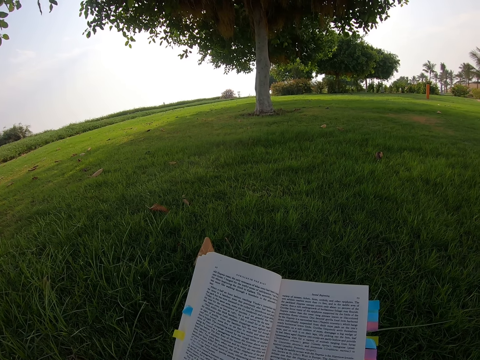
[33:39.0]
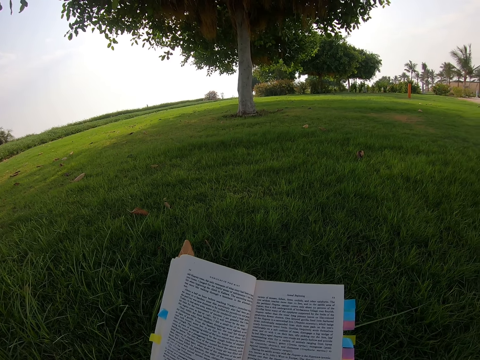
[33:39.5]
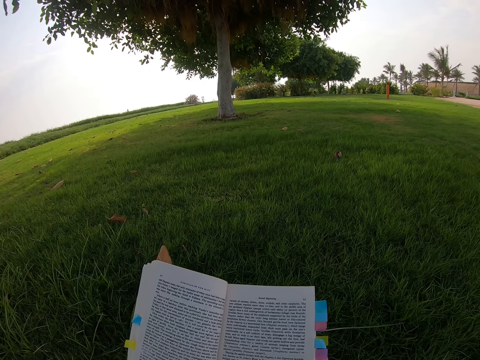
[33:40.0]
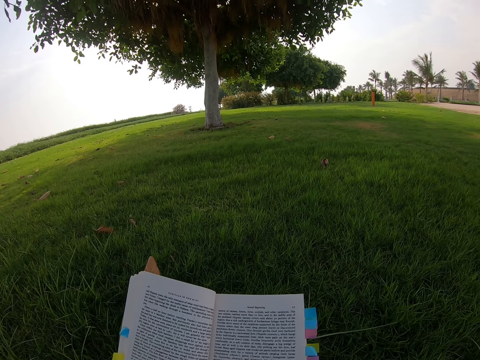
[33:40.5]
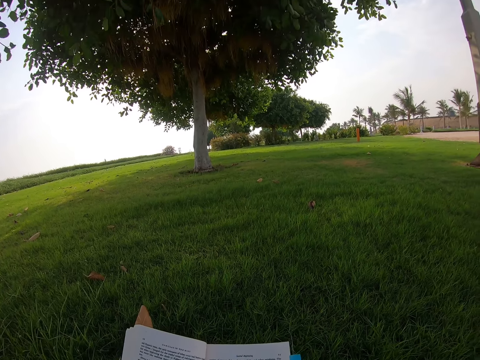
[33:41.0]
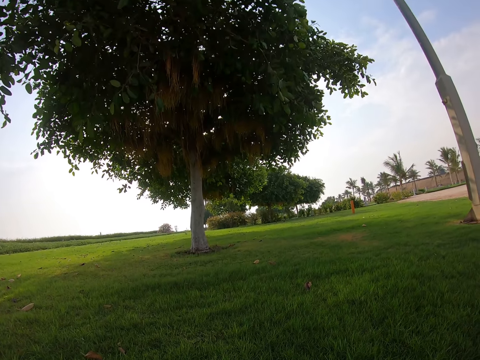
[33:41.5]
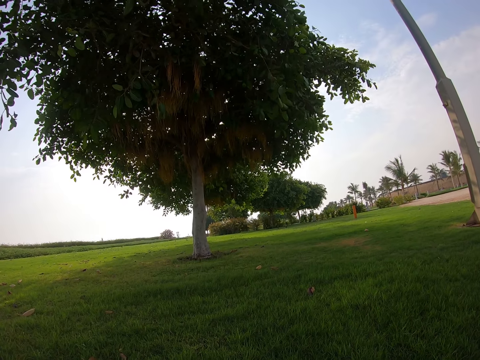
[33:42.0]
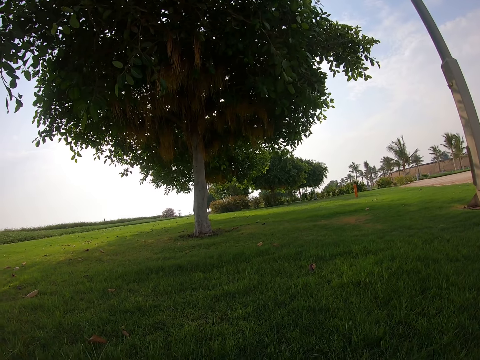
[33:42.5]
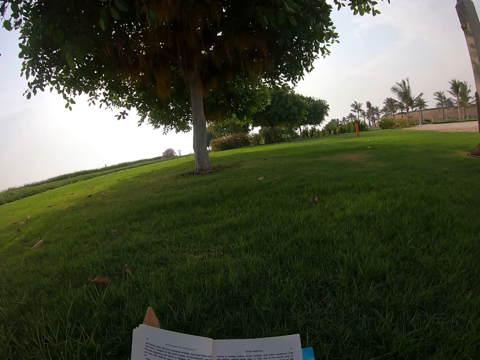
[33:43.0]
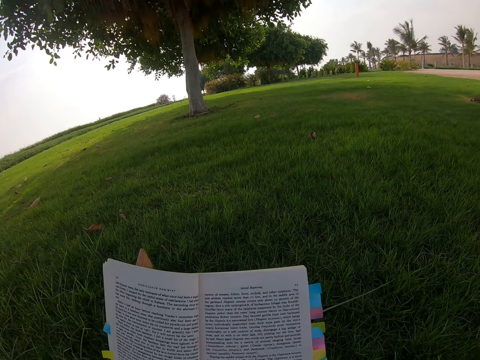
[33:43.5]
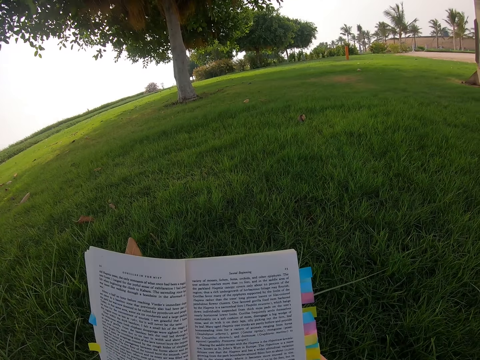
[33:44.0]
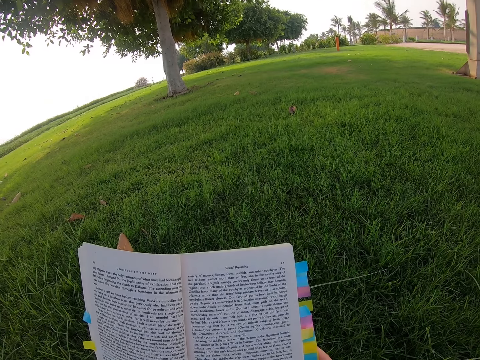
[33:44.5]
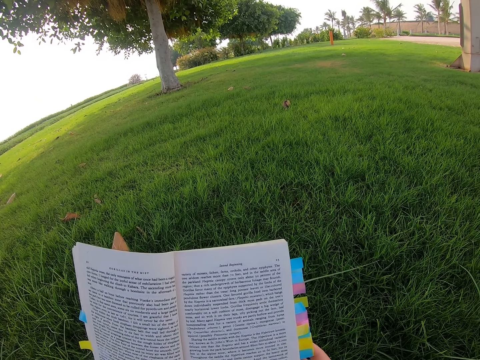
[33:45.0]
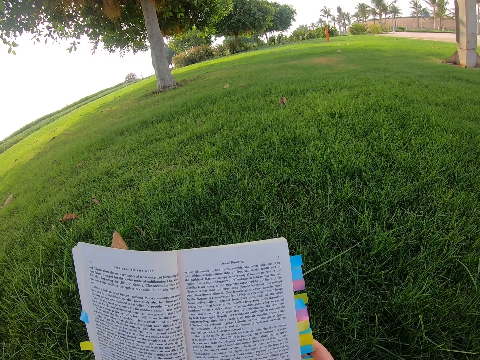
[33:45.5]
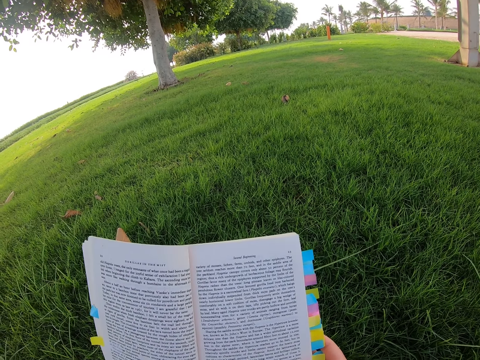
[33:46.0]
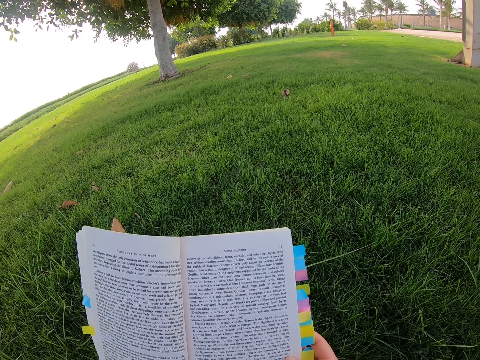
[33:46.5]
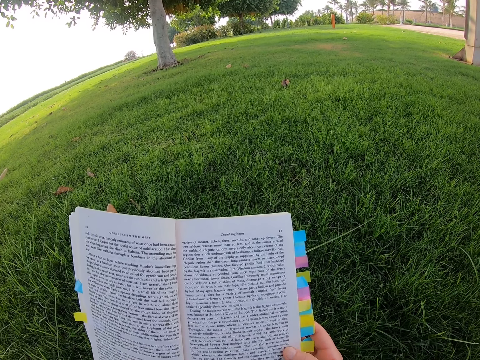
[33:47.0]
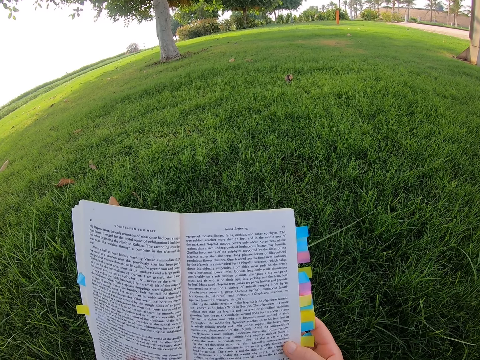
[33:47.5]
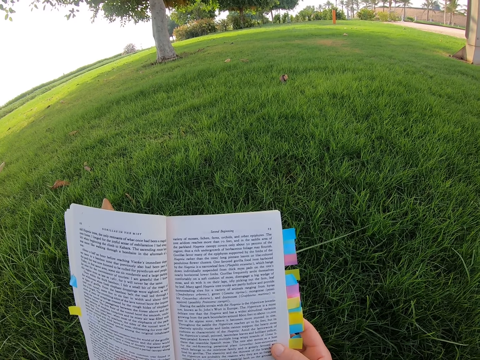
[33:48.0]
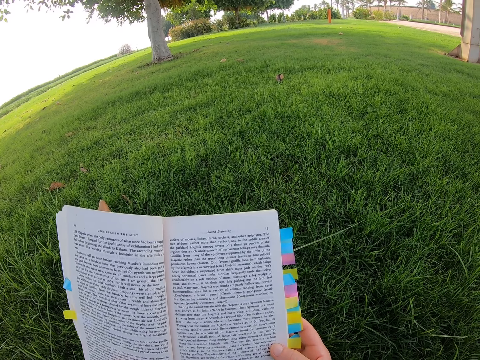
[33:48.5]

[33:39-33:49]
The camera wearer looks around. They read a novel.

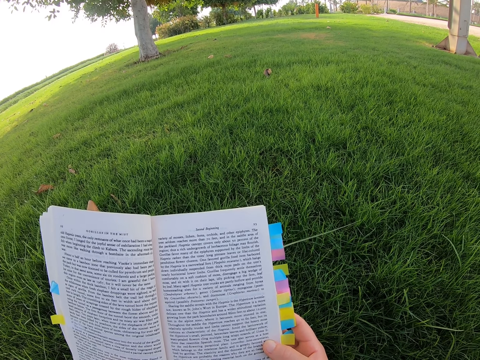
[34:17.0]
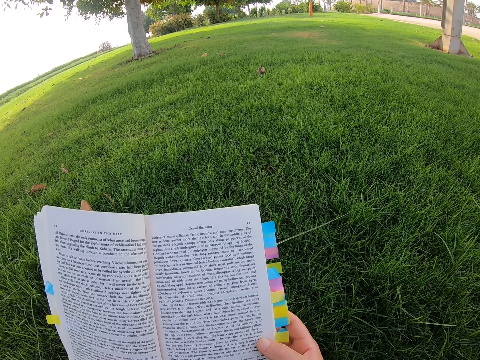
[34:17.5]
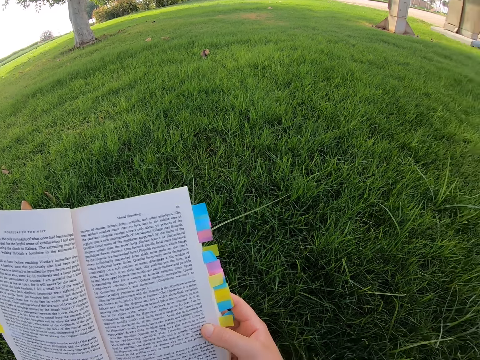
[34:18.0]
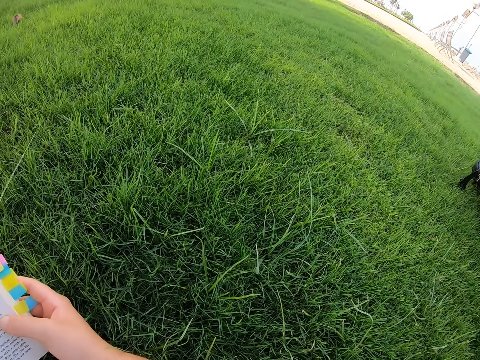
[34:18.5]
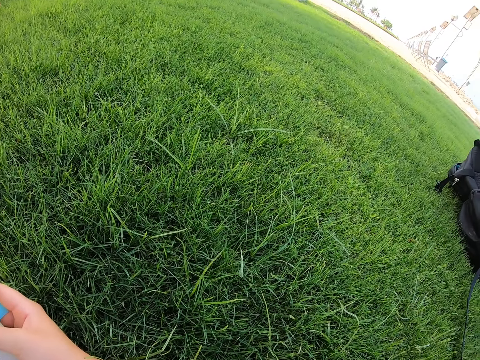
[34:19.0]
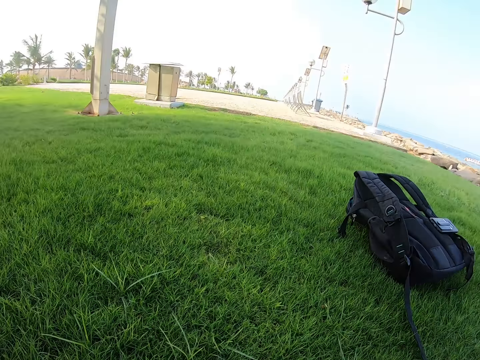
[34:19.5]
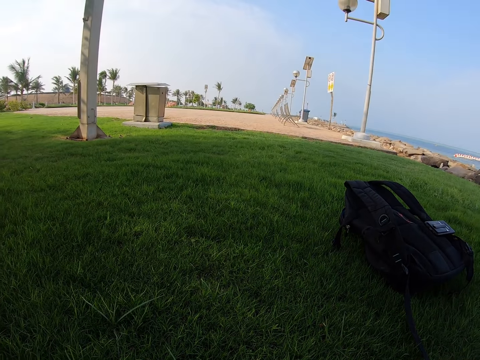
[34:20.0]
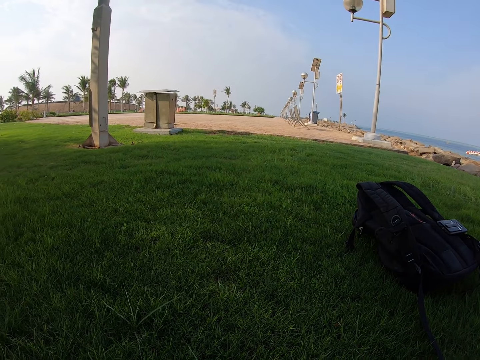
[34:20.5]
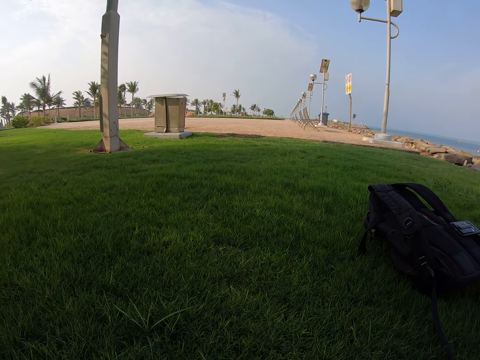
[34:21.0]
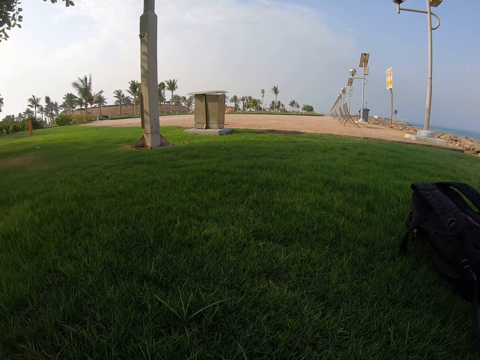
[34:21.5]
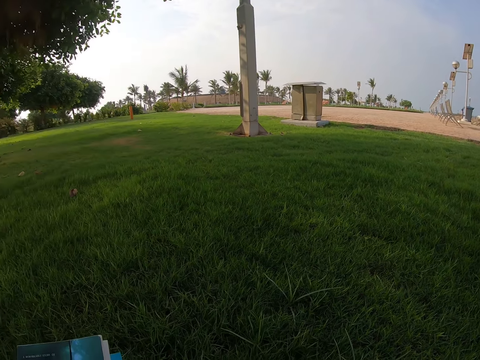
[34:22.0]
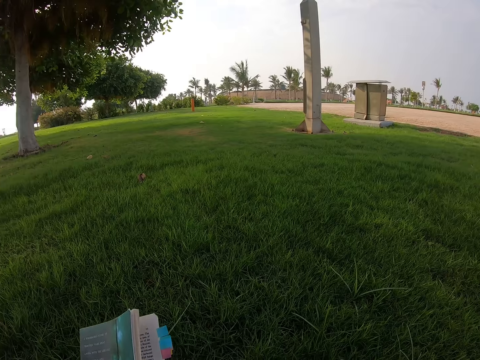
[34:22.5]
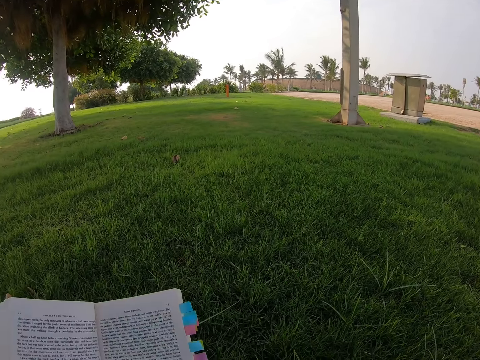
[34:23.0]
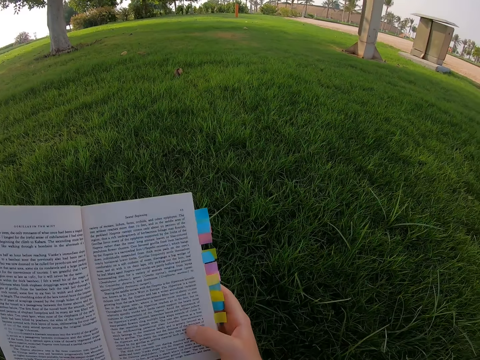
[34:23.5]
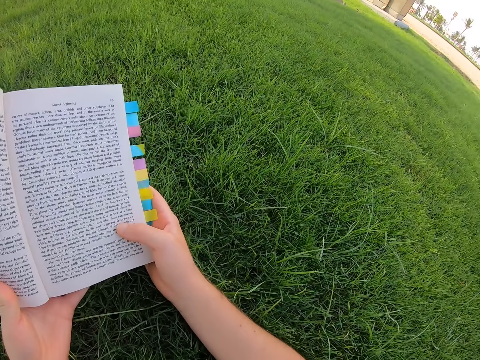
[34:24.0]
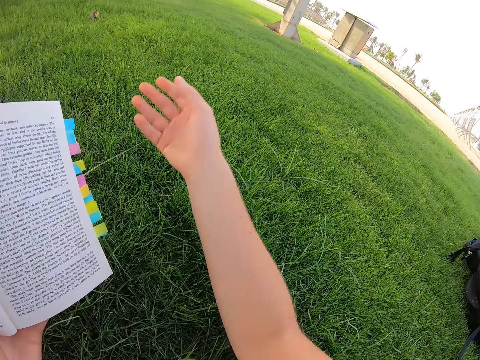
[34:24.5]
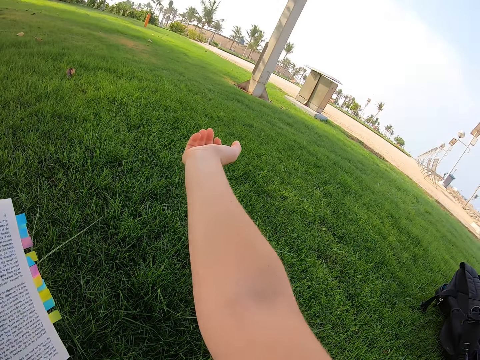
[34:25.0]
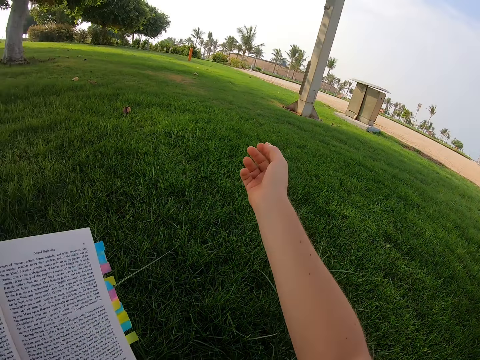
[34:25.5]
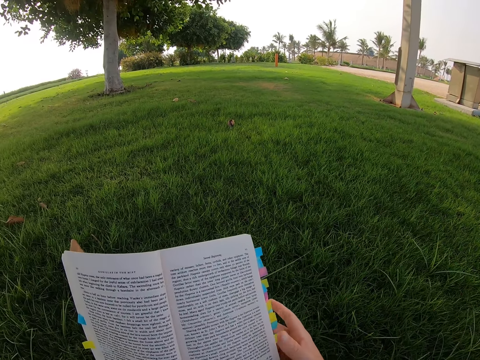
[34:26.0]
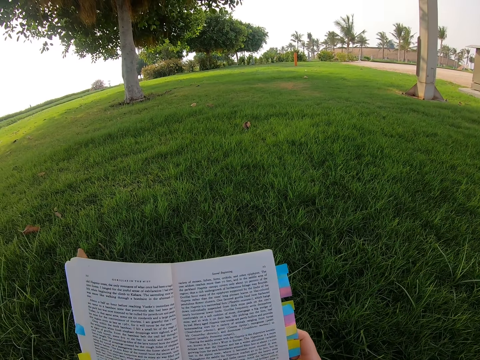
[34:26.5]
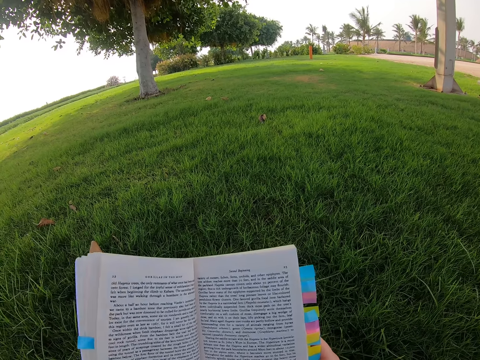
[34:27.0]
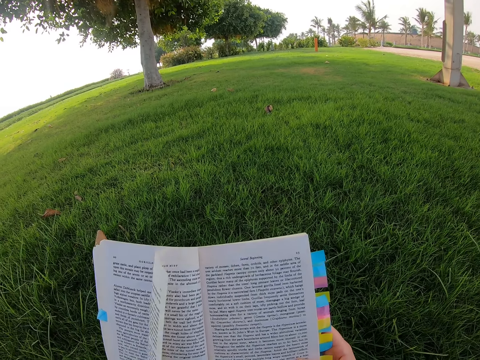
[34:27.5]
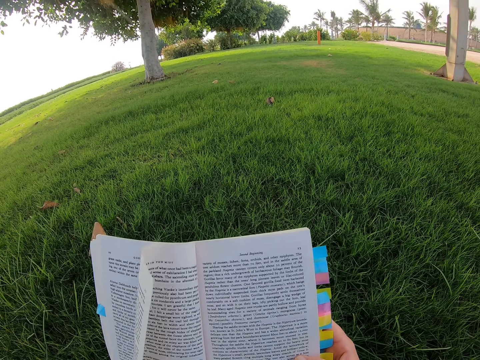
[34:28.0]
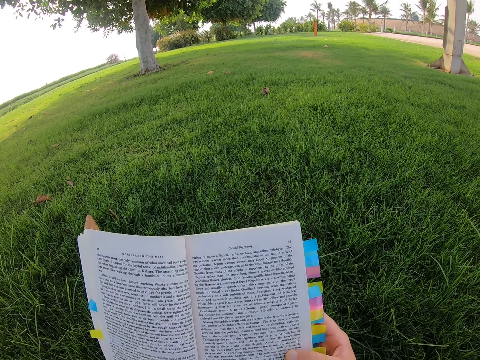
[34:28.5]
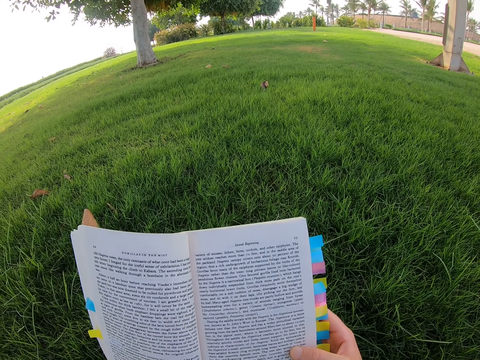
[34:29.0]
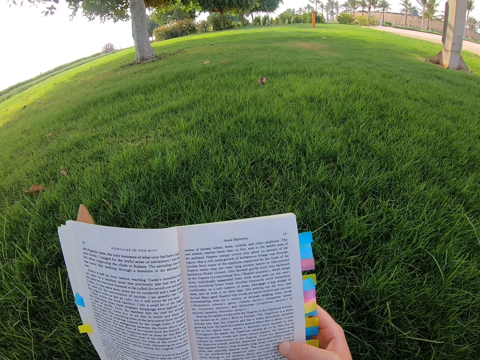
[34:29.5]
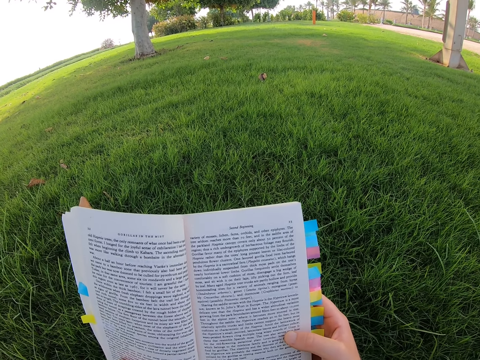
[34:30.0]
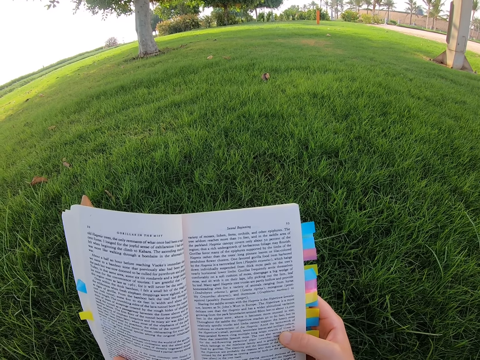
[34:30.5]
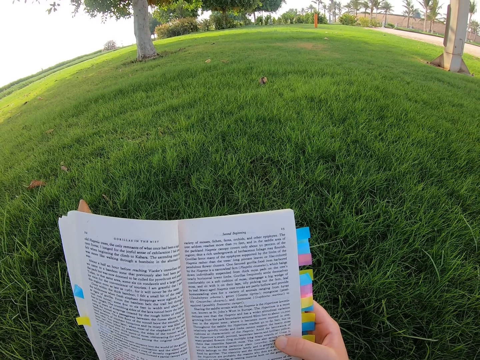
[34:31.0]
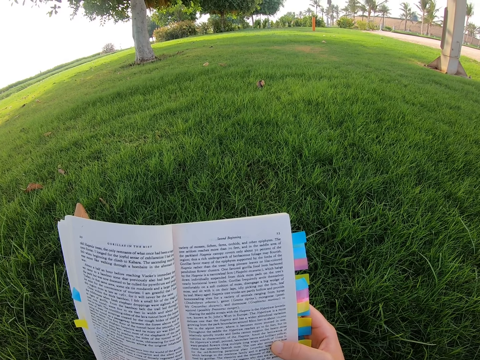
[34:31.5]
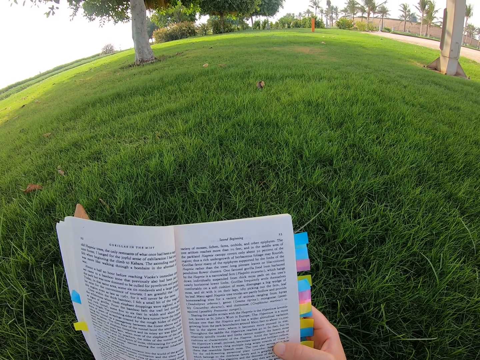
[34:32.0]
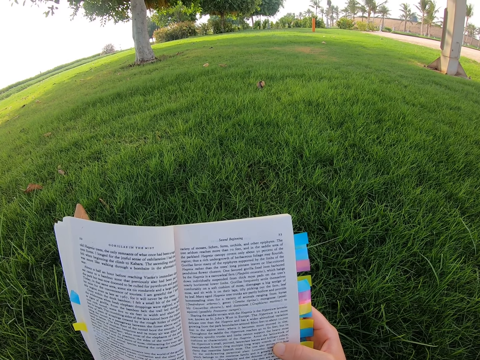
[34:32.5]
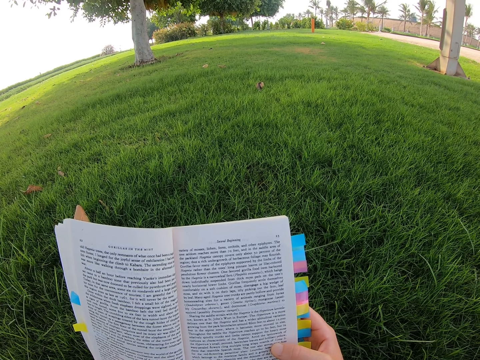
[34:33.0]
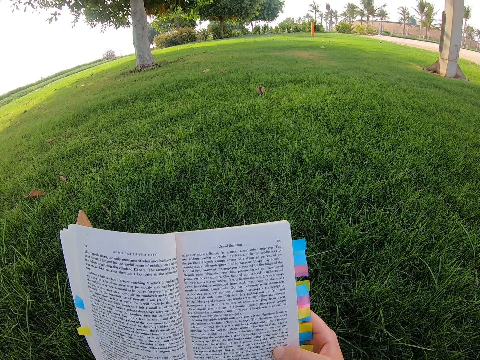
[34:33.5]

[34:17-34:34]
The camera wearer looks around. They open the novel. They read the novel. They move the right hand. They look at the right hand. They move the right hand. They read the novel.
